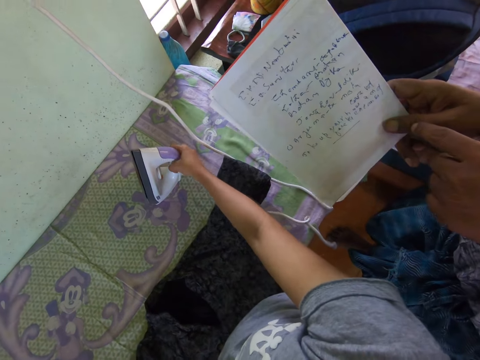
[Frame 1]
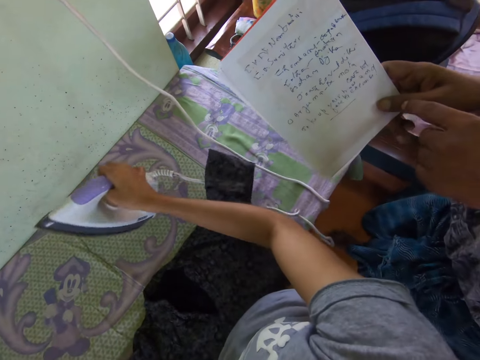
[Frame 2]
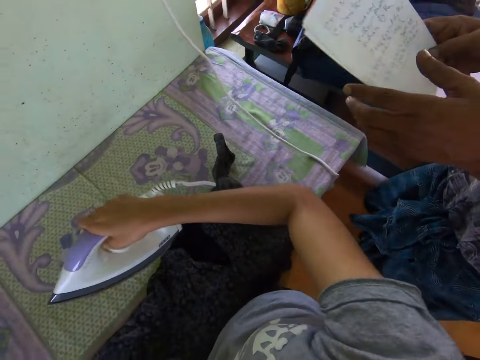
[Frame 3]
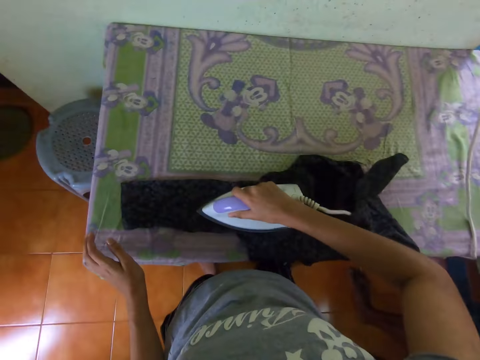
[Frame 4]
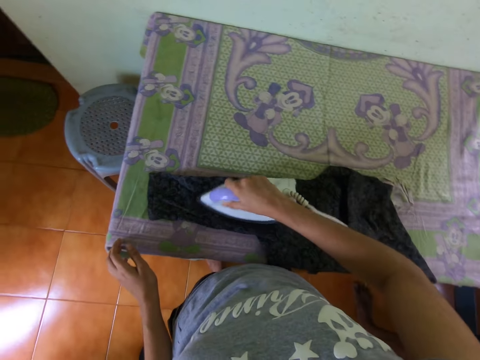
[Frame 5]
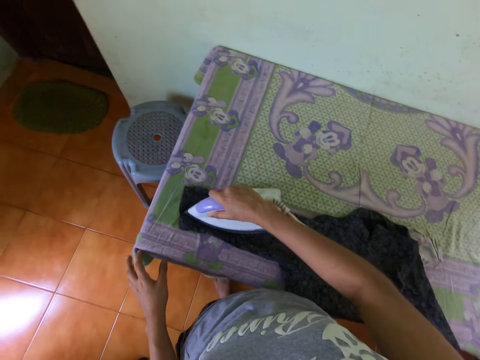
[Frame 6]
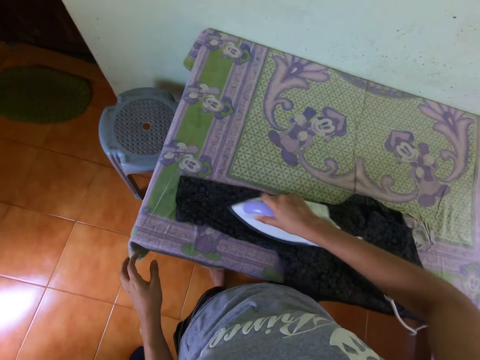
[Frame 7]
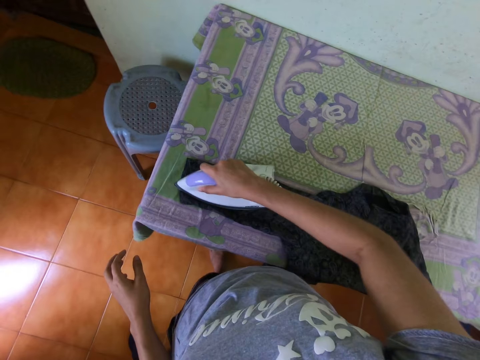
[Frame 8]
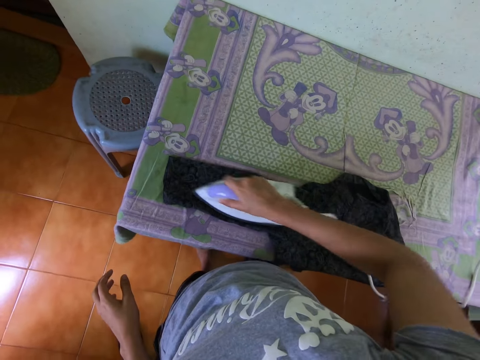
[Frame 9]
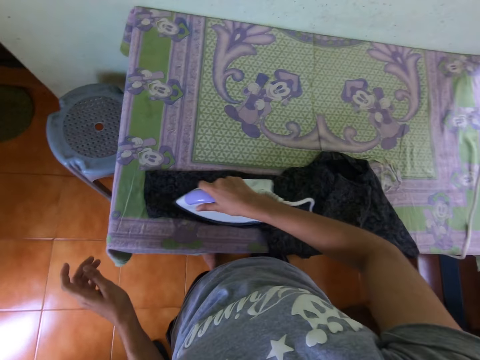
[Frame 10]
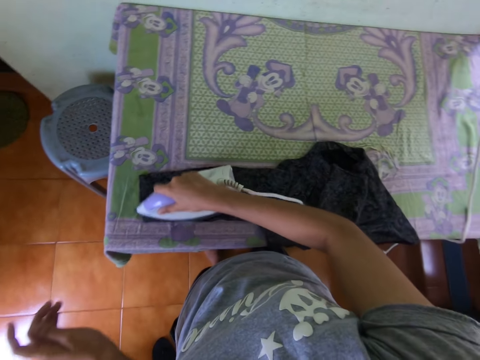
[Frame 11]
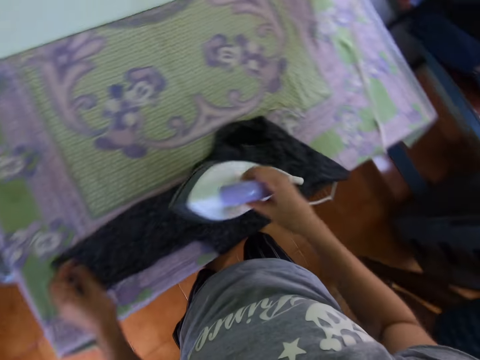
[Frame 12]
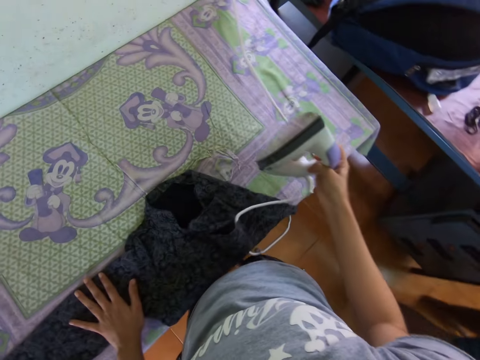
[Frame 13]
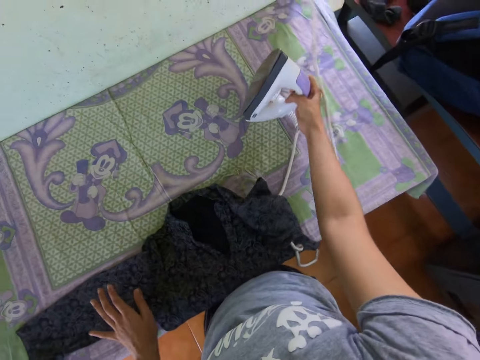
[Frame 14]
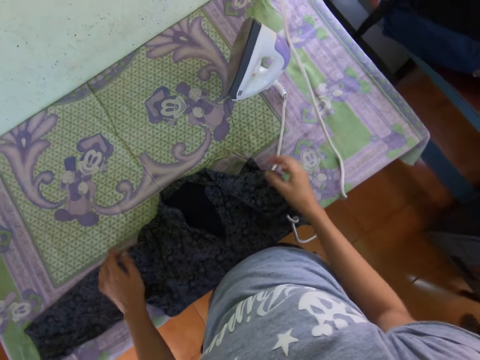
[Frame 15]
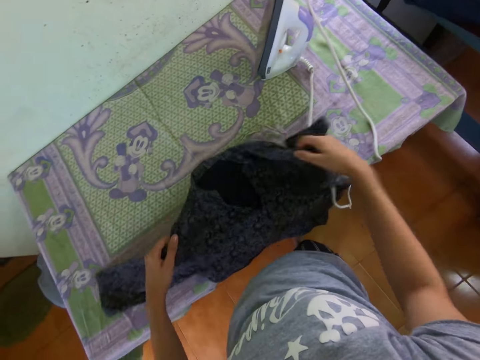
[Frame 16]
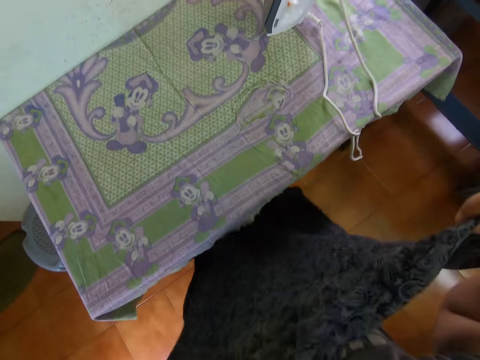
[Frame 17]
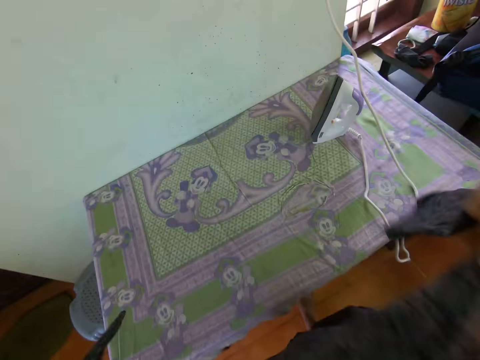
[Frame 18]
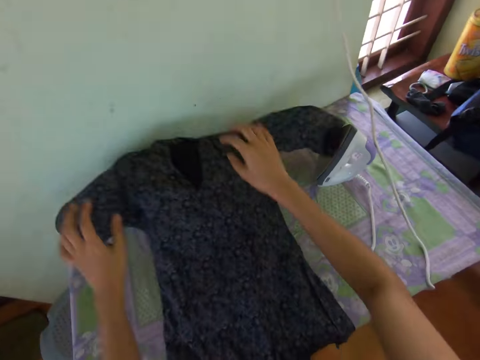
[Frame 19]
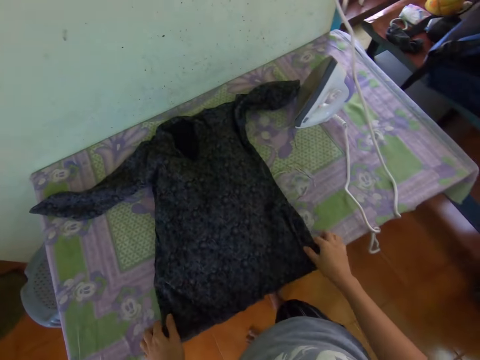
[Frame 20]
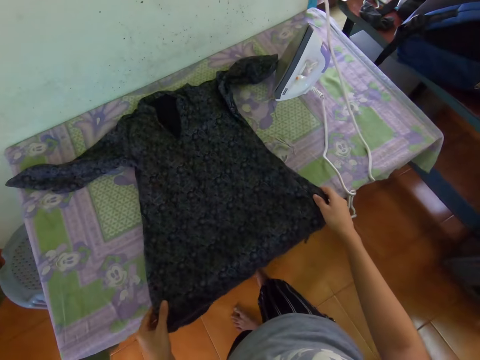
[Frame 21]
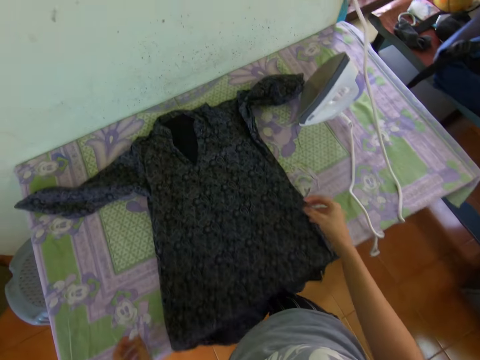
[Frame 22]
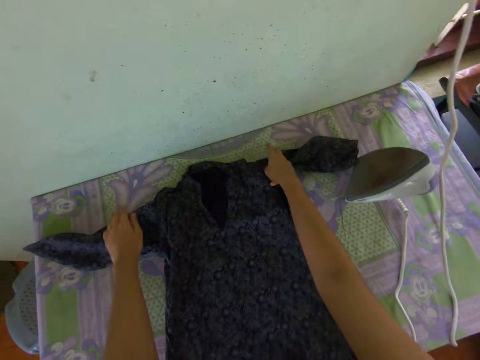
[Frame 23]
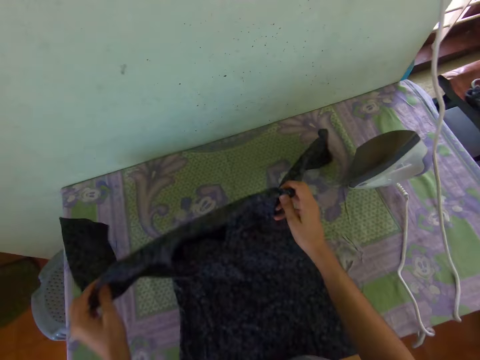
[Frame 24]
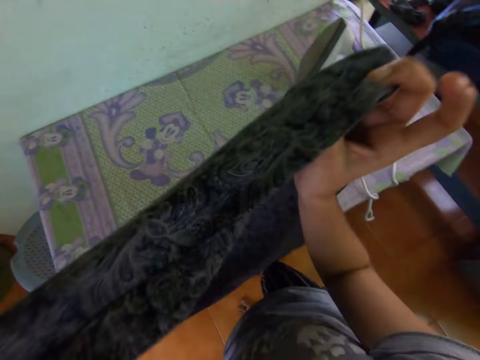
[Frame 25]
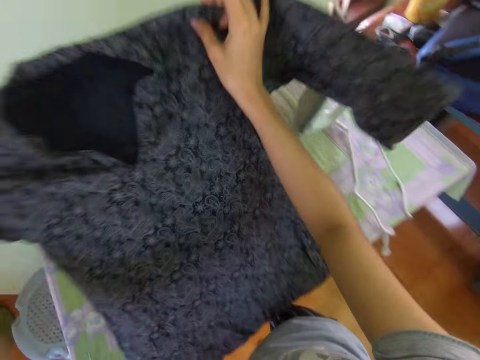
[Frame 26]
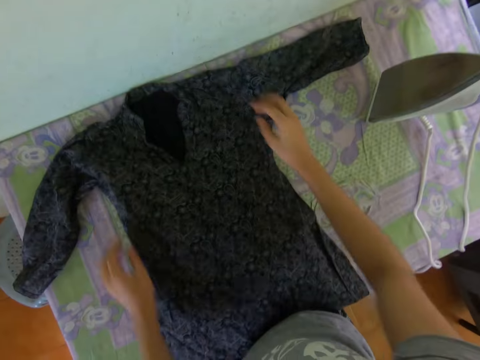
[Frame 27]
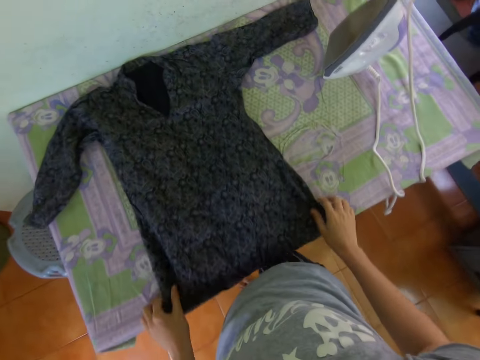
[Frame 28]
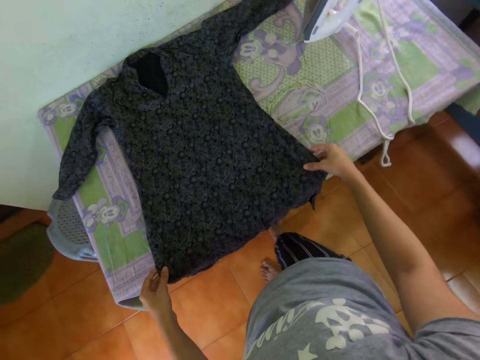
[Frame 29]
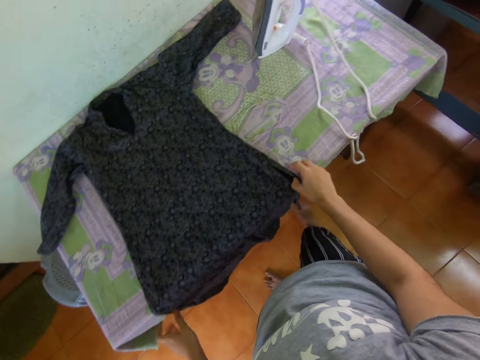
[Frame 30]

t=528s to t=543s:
The camera wearer picks up the iron box from the table. They iron the dress with the iron box. They interact with a person. They put the ironing box on the ironing table. They pick up the dress from the table. They put the cloth on the ironing table. They spread the dress on the table. They adjust the cloth. They interact with the person. They pick up the dress from the table. They spread the dress on the table. They put the cloth on the ironing table. They adjust the cloth.

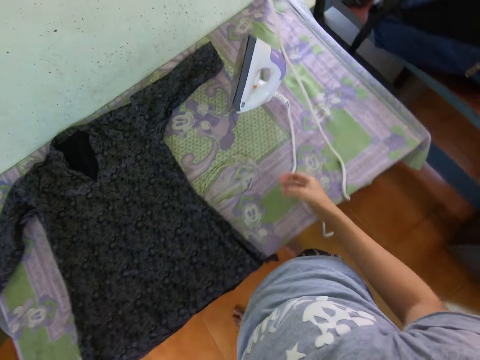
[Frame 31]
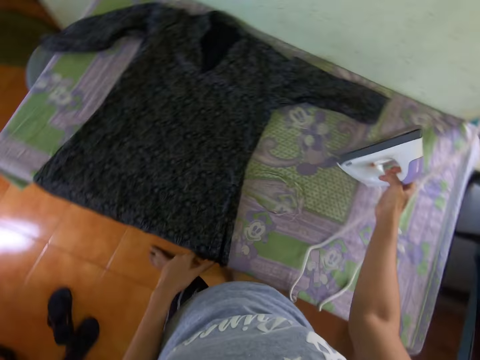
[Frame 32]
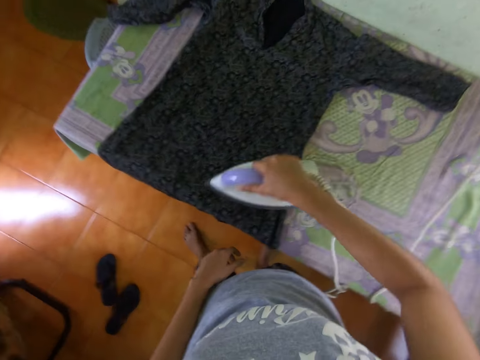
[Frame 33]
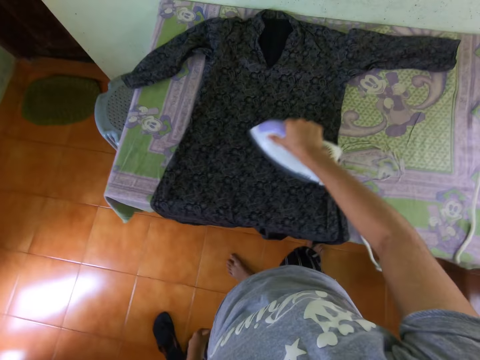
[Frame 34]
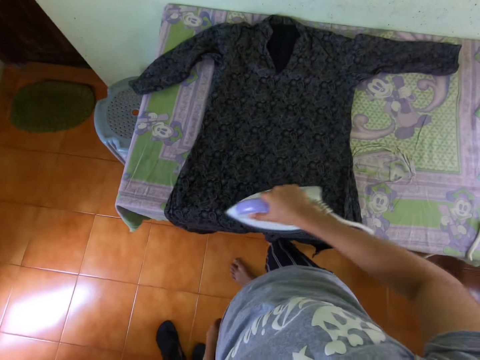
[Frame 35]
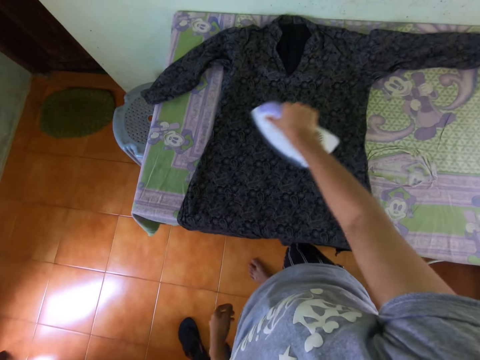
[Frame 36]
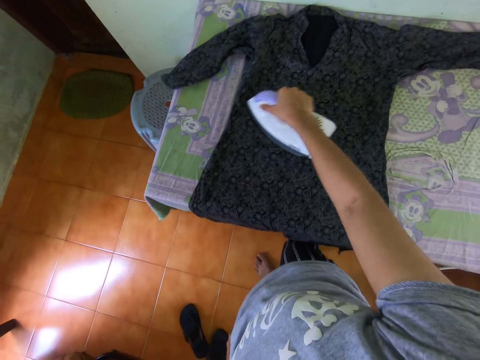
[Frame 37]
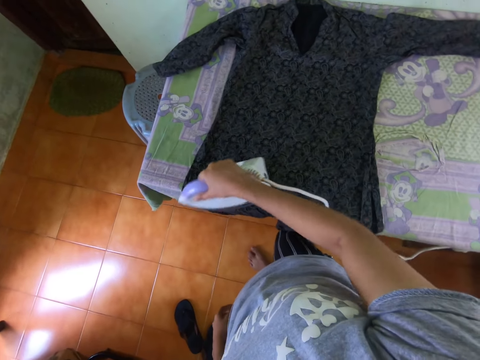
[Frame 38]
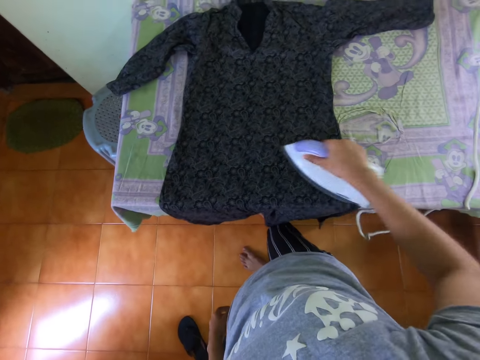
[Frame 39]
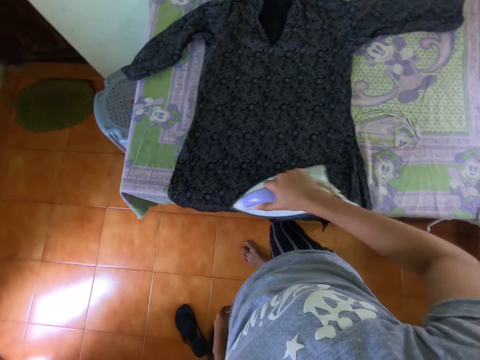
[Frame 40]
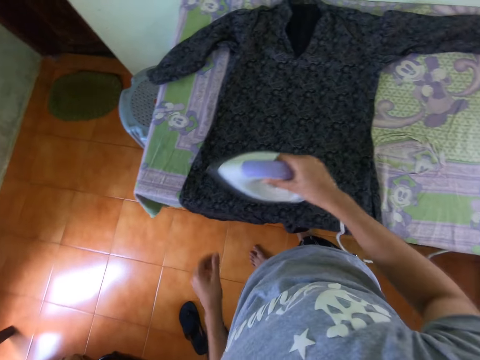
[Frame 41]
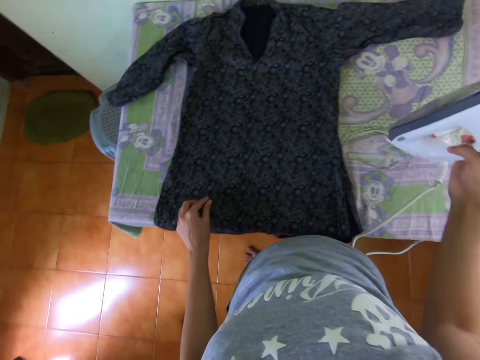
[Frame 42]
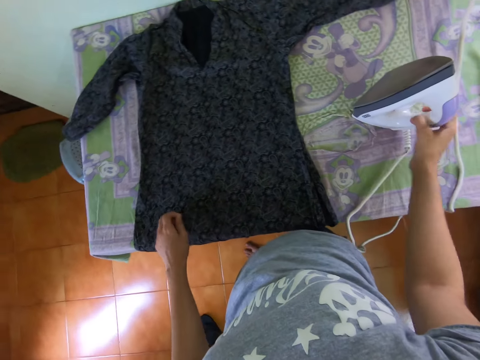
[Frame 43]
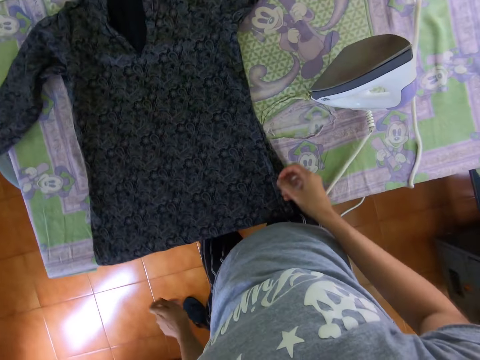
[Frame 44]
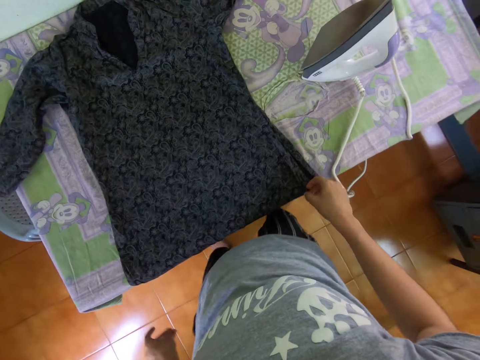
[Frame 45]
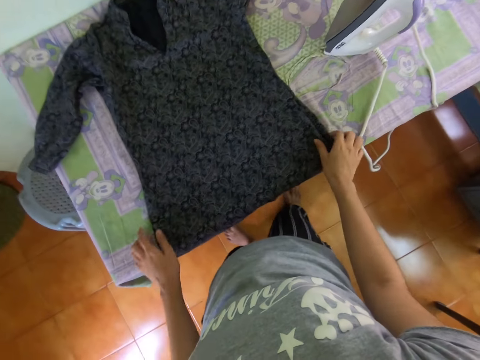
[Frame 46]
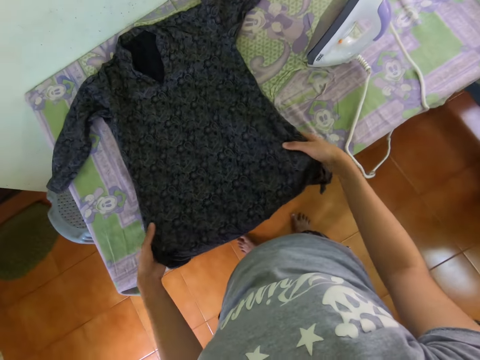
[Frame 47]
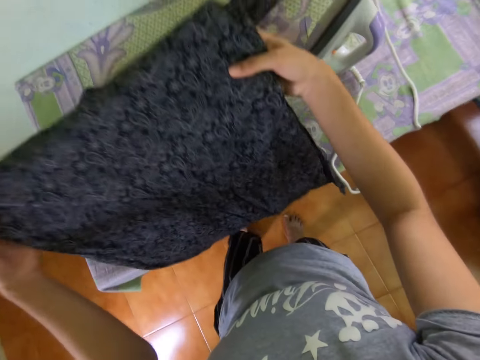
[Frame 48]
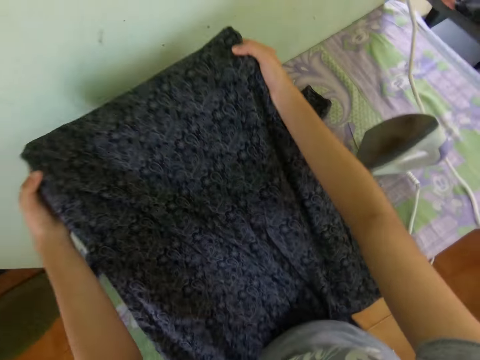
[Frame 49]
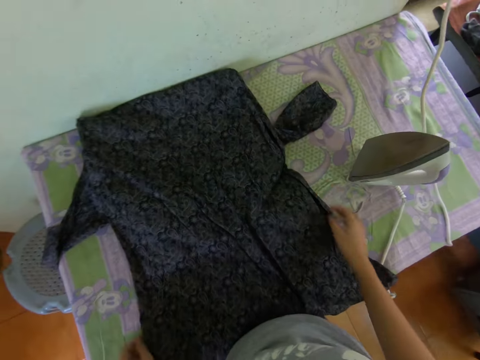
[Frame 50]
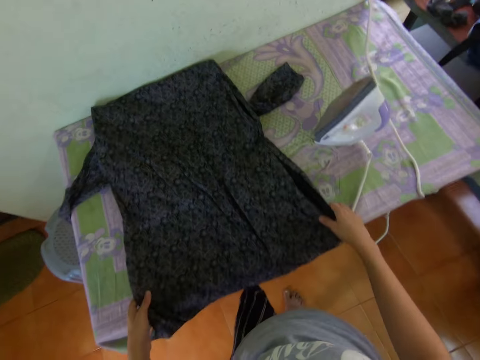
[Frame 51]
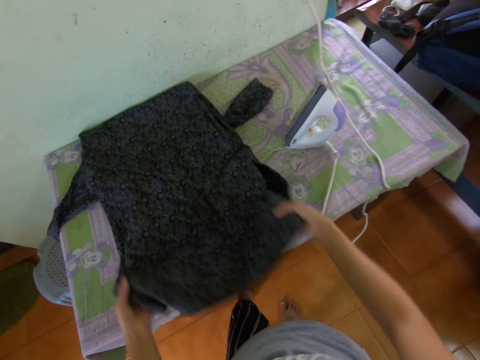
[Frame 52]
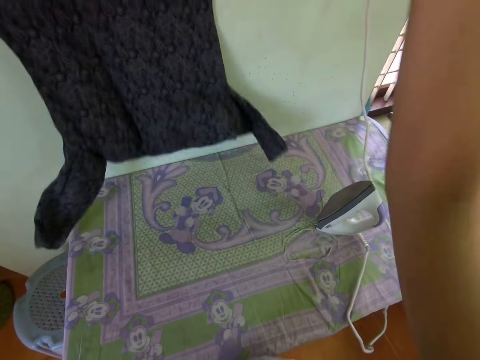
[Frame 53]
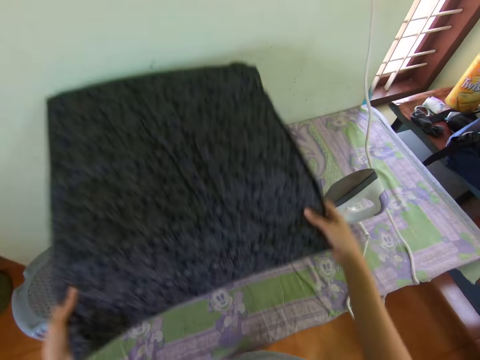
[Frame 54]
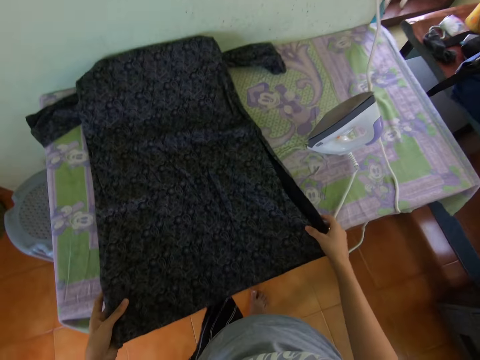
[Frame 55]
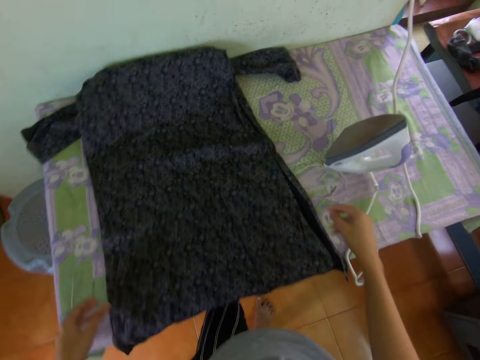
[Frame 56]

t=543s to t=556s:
The camera wearer picks up the cloth. They pick up the iron box from the table. They iron the dress with the iron box. They put the ironing box on the ironing table. They adjust the cloth. They move the dress on the table.
